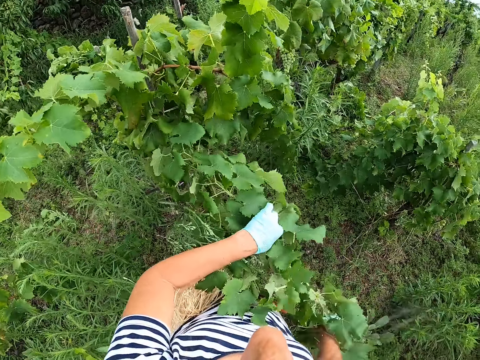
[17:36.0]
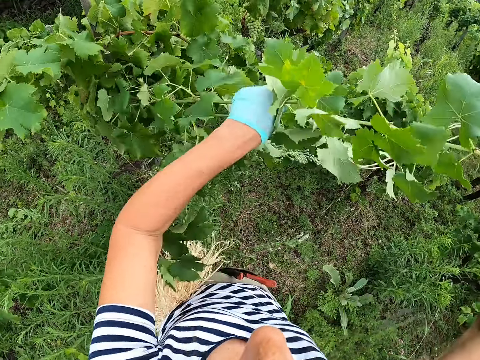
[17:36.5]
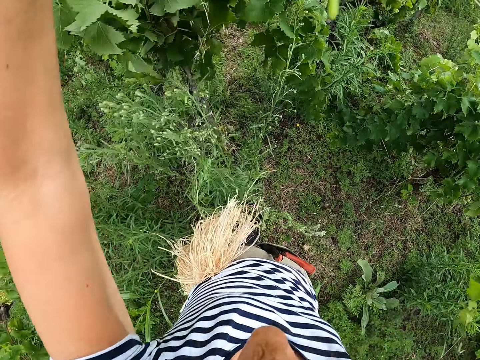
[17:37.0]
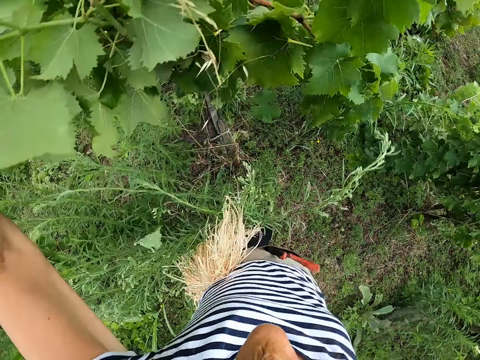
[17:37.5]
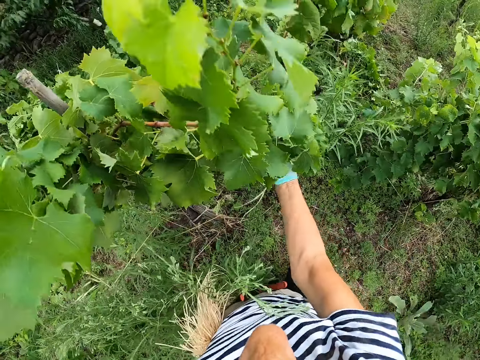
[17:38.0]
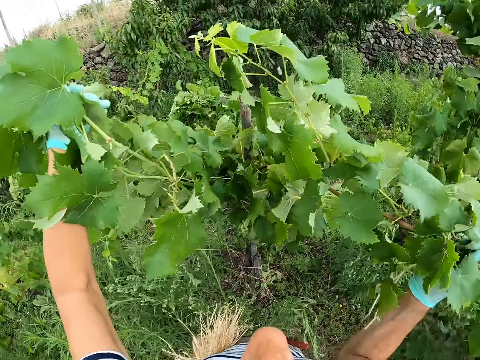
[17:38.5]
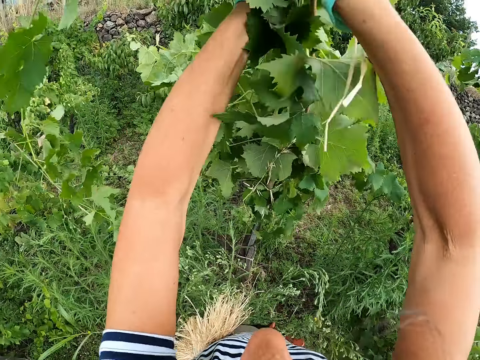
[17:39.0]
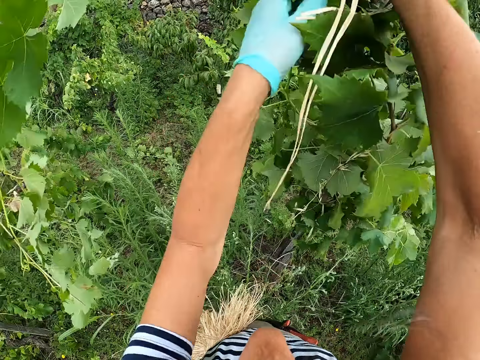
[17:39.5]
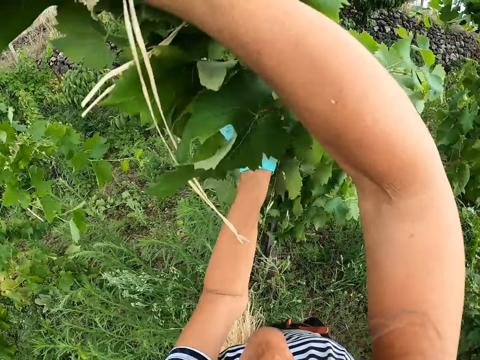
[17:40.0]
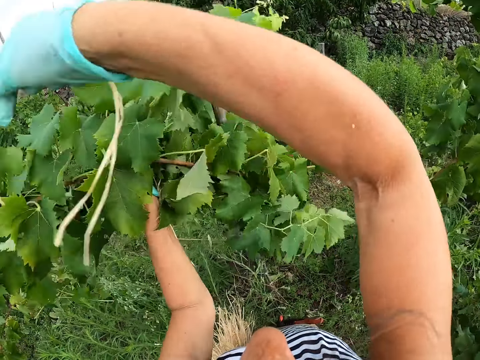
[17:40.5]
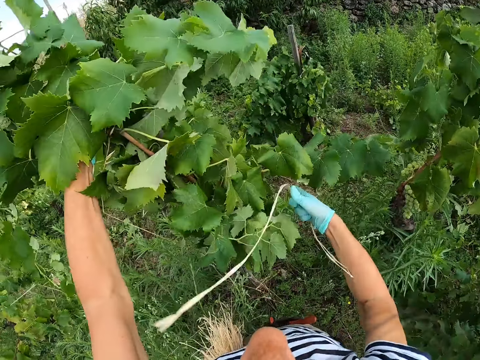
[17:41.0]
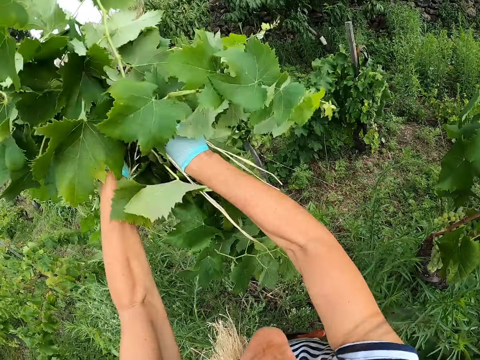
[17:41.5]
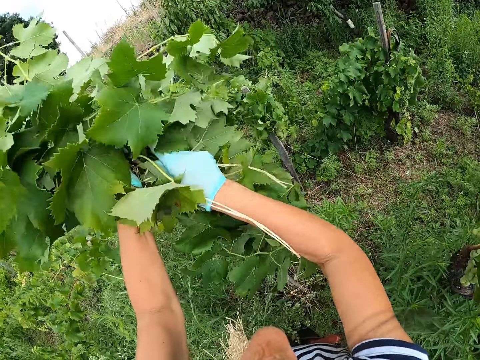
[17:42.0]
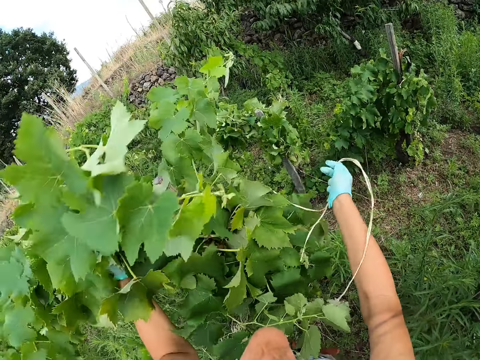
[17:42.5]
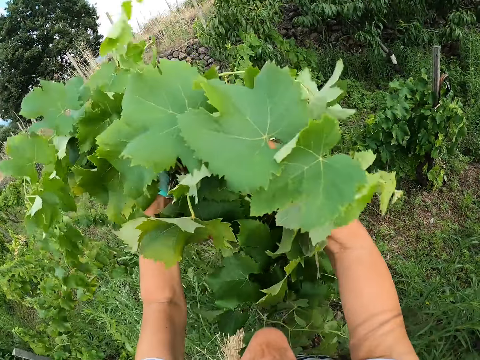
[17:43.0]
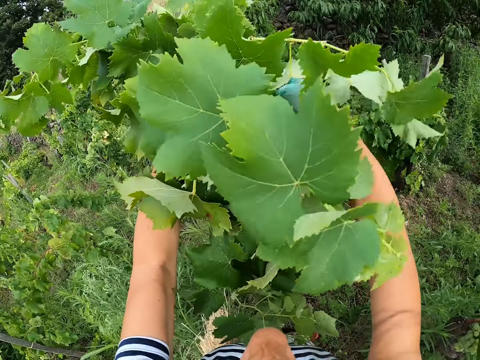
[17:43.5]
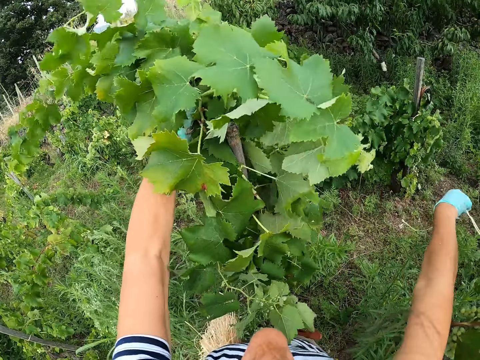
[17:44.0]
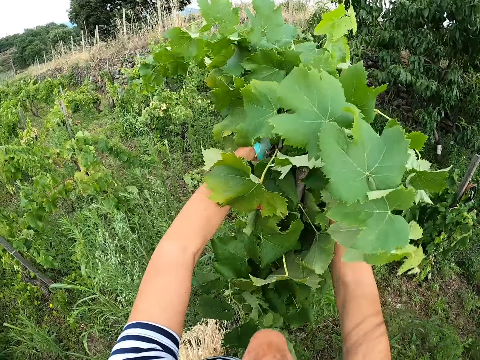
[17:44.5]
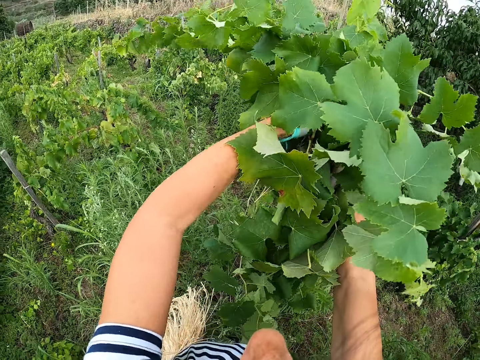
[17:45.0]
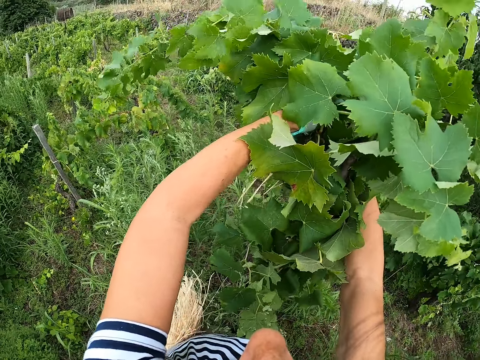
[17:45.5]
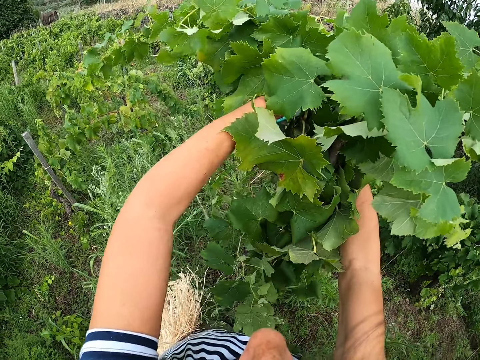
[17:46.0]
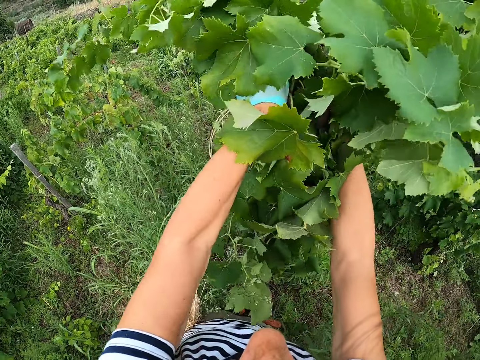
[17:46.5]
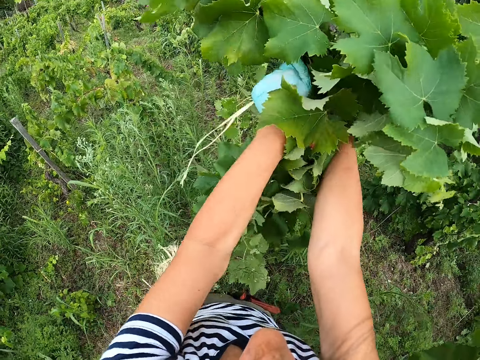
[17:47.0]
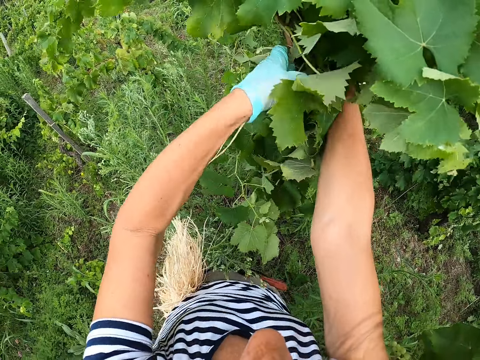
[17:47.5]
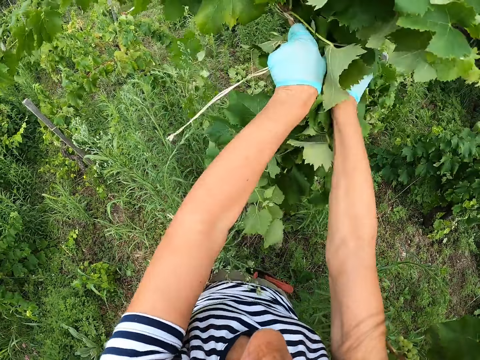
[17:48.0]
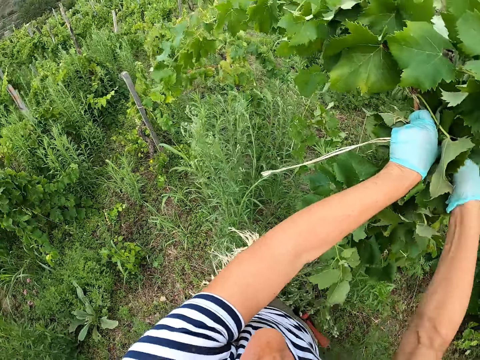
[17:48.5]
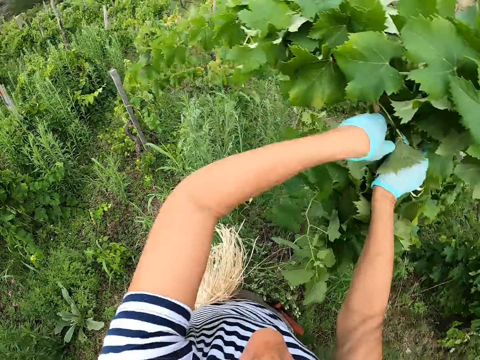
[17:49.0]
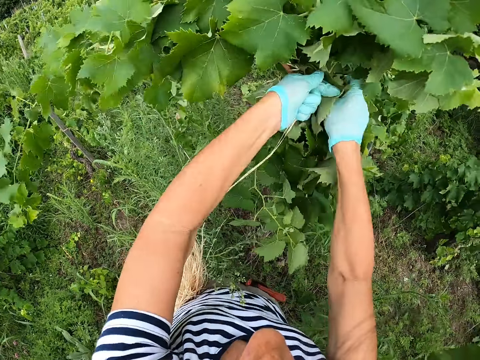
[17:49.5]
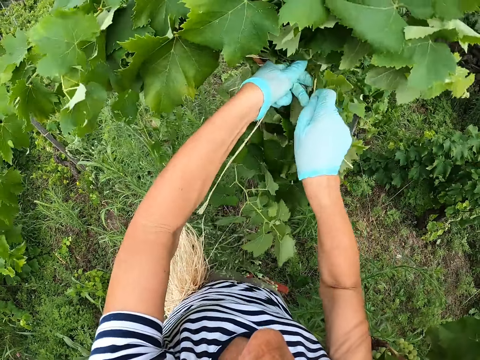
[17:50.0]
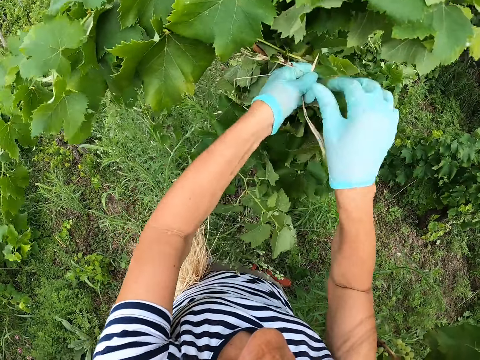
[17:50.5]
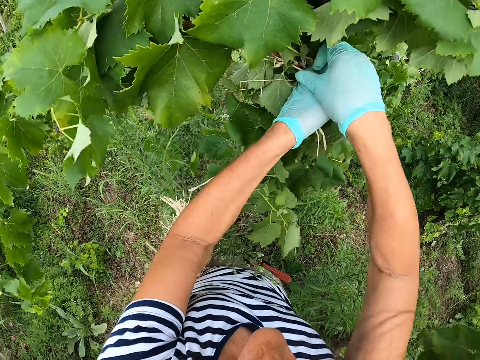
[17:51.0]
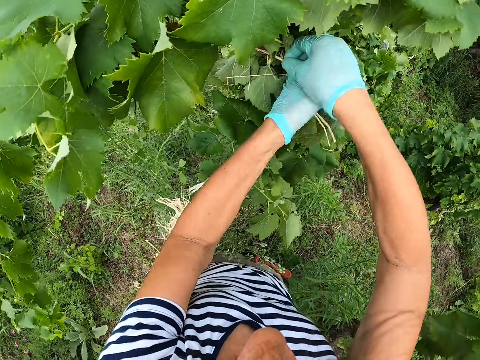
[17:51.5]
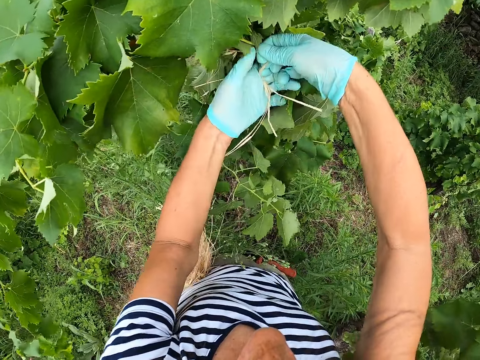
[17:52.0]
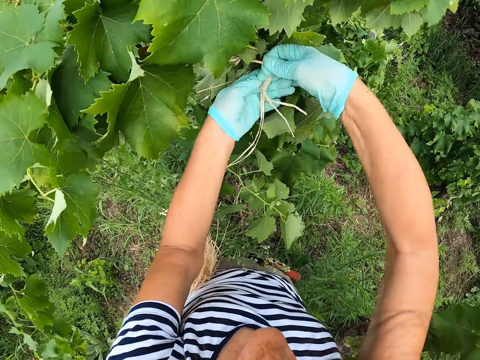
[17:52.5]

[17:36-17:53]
The camera wearer ties the plant on the pole.

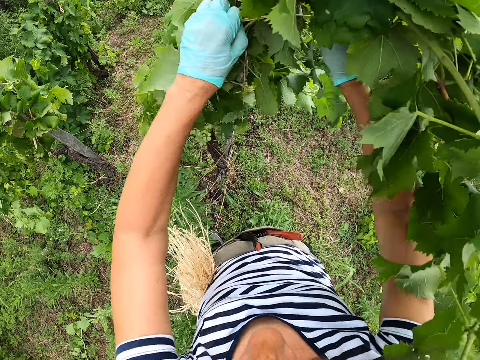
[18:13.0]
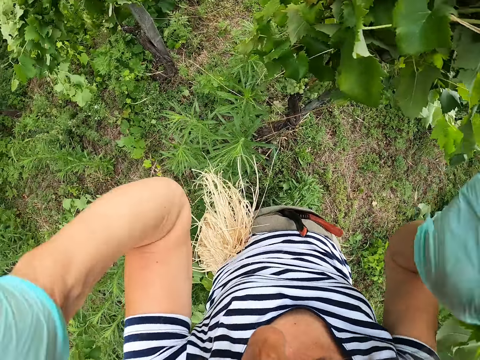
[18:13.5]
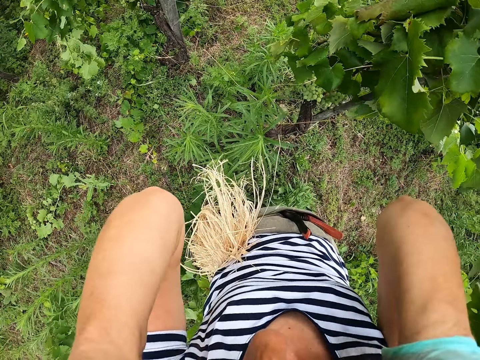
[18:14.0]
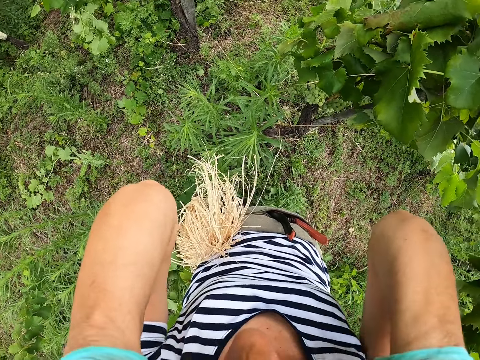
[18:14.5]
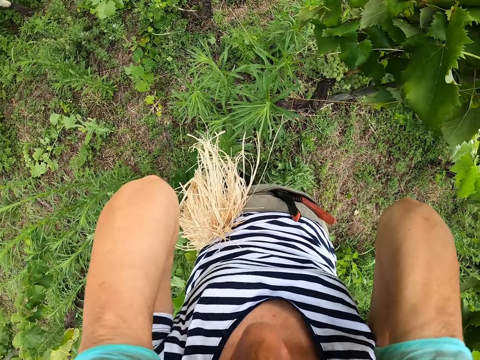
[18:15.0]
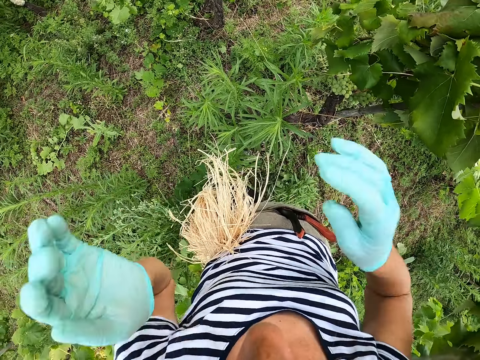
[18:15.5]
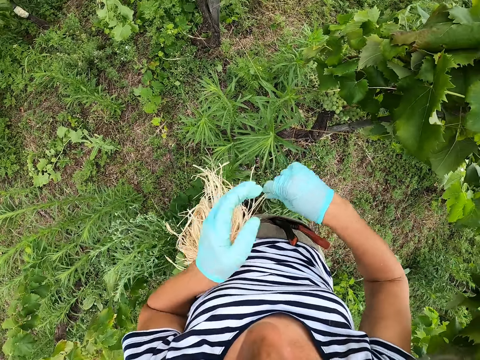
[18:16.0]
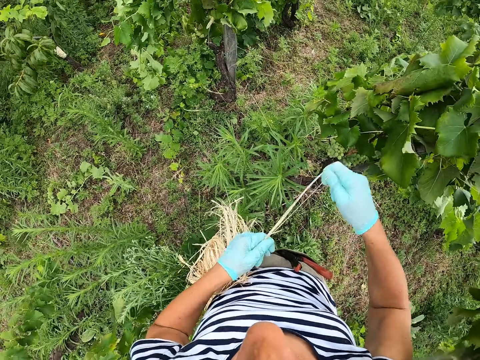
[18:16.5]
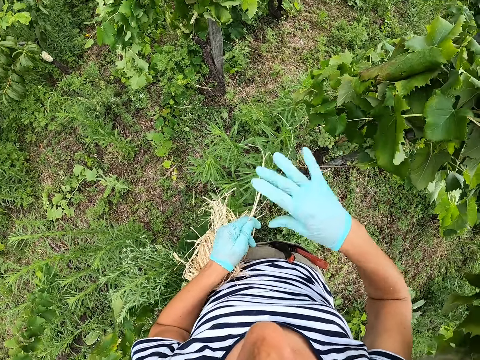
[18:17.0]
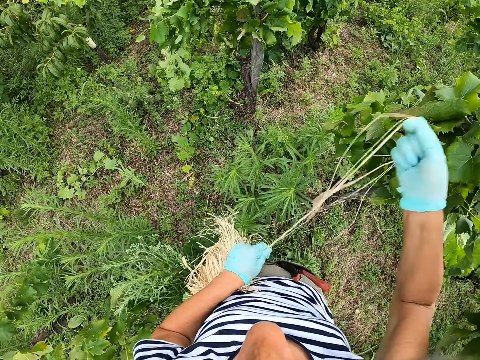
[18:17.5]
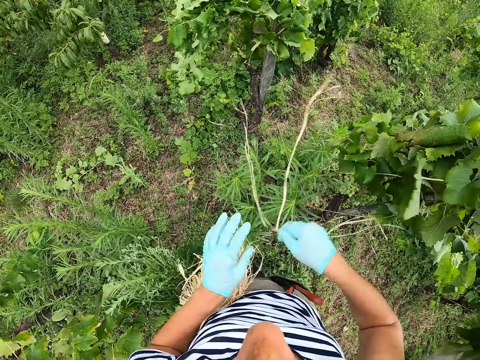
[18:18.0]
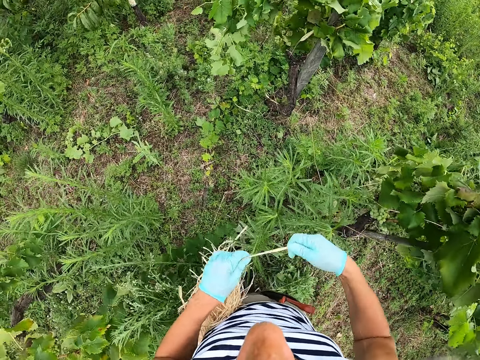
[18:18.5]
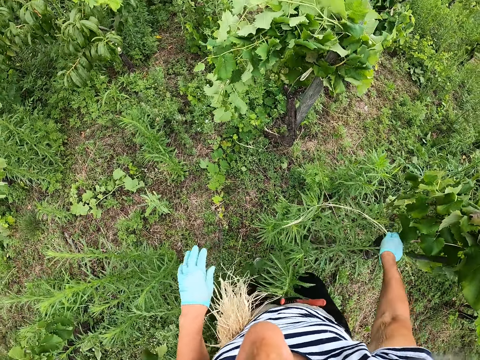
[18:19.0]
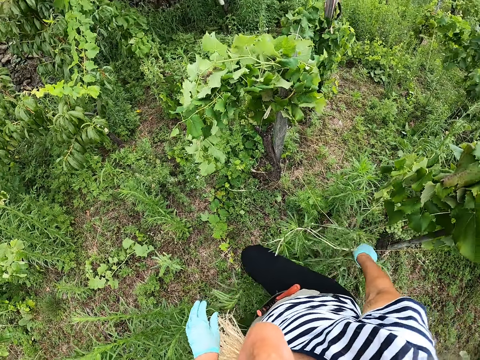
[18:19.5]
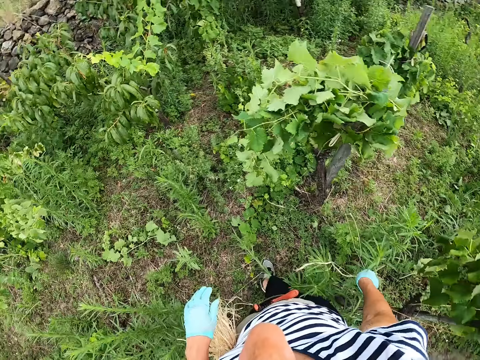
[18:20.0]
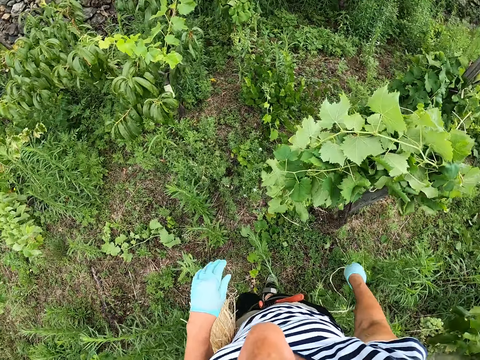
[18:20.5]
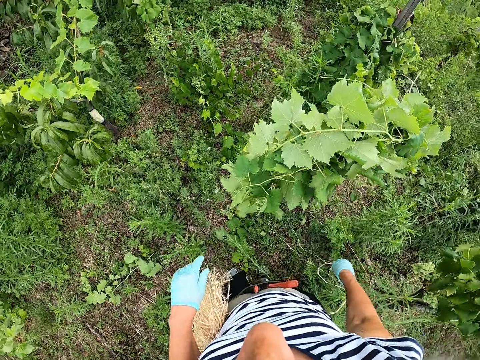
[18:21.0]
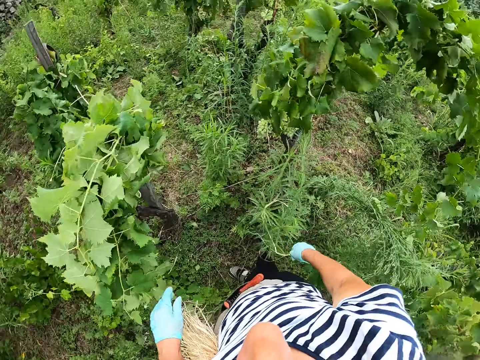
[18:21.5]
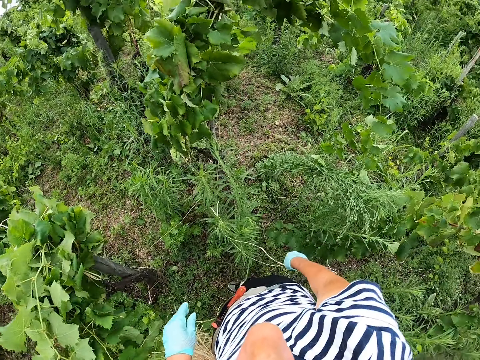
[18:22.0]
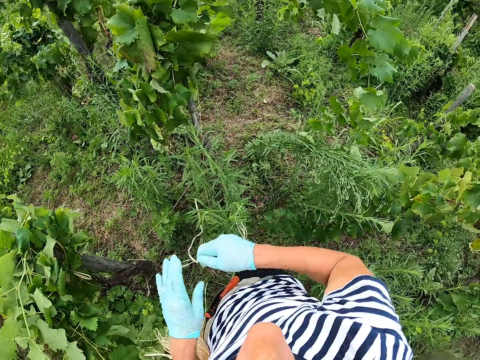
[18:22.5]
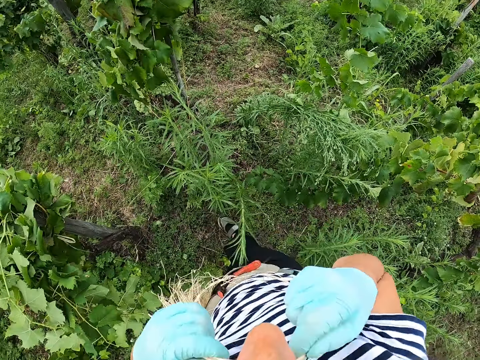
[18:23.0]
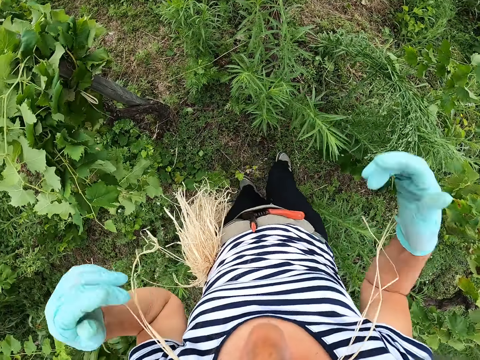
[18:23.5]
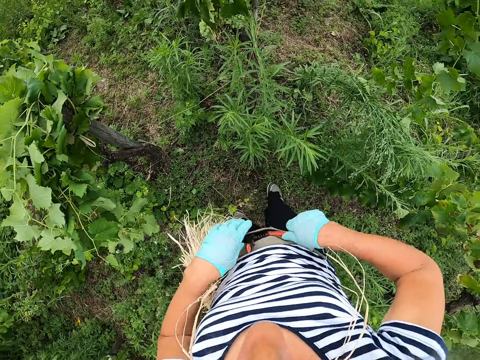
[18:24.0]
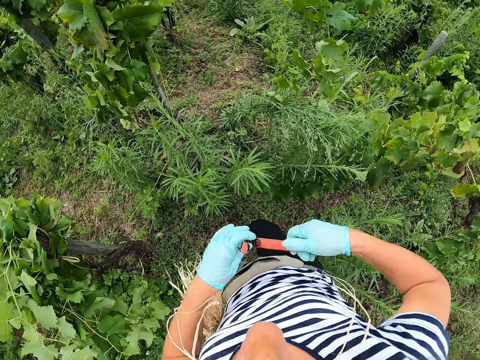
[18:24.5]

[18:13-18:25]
The camera wearer adjusts the camera on the head. He scratches his face with his hands. He picks up the rope. He stretches the rope. He walks towards another plant. He looks around. He puts the rope to the mouth. He takes a scissor from the pocket.
